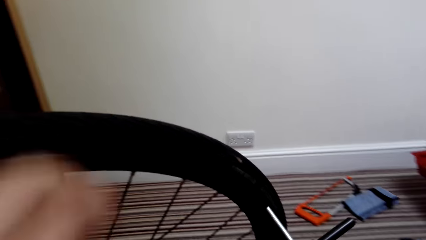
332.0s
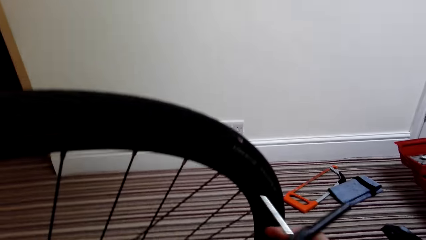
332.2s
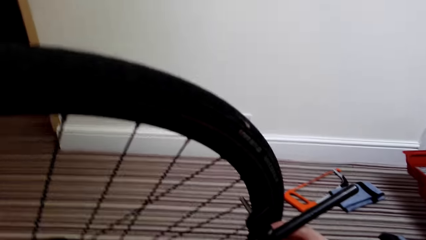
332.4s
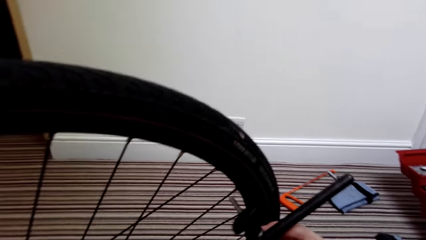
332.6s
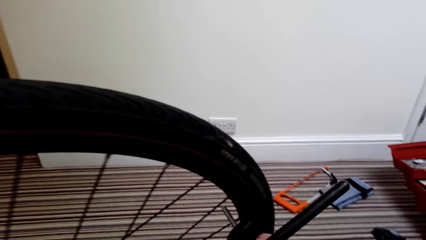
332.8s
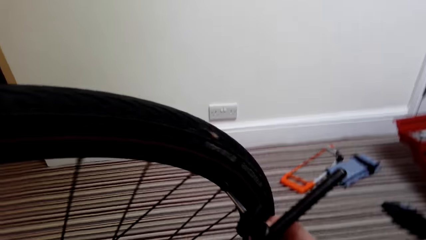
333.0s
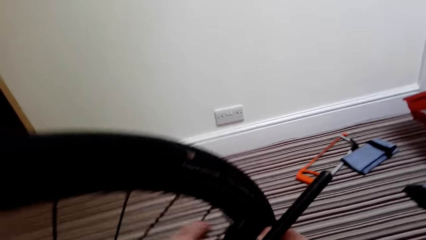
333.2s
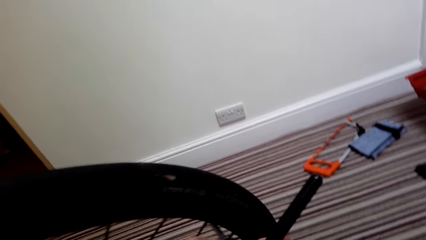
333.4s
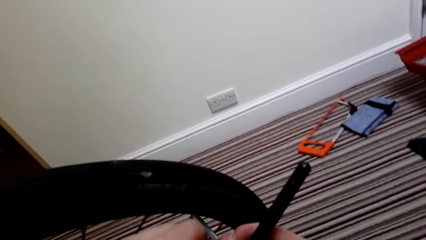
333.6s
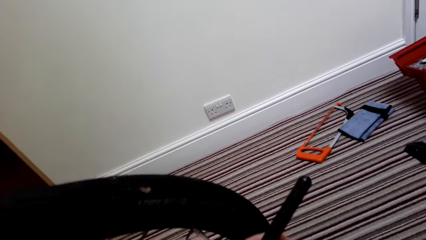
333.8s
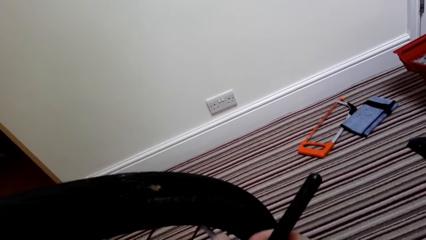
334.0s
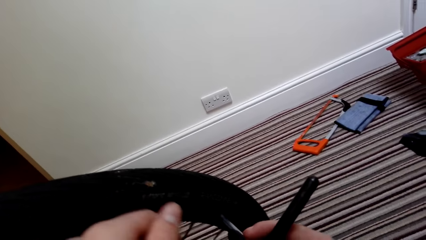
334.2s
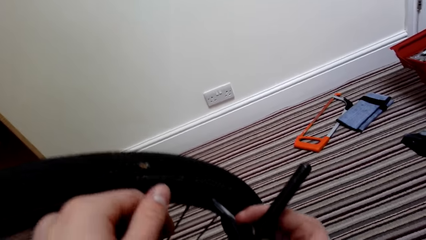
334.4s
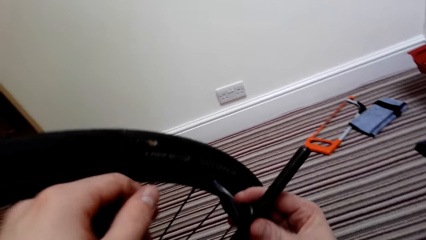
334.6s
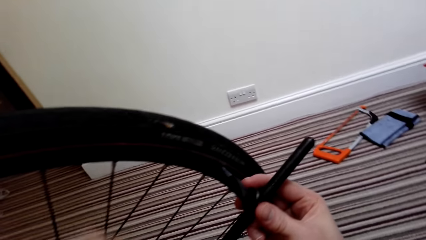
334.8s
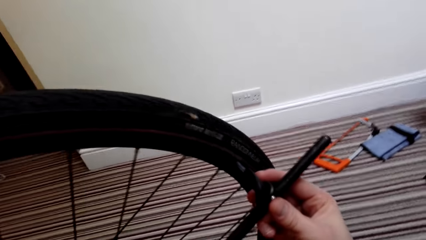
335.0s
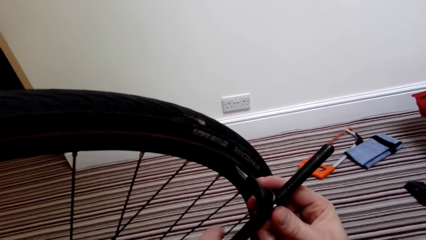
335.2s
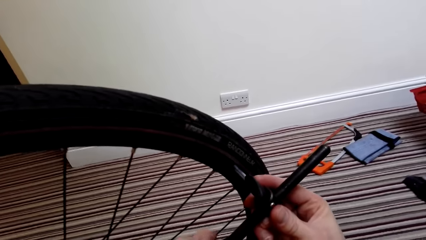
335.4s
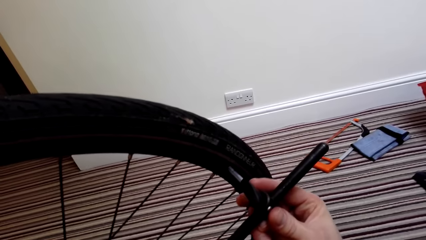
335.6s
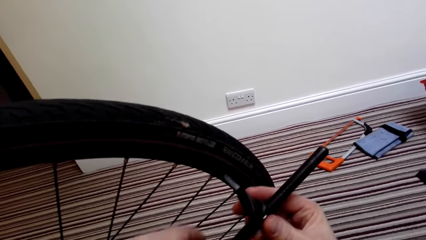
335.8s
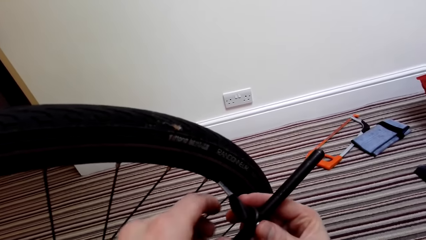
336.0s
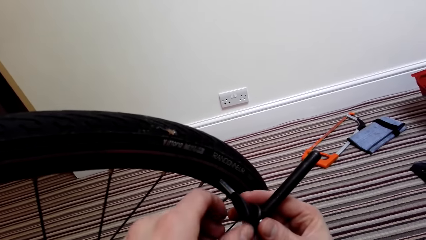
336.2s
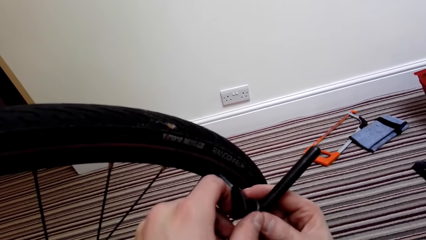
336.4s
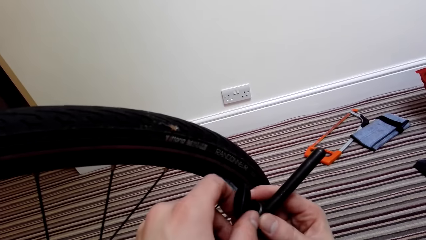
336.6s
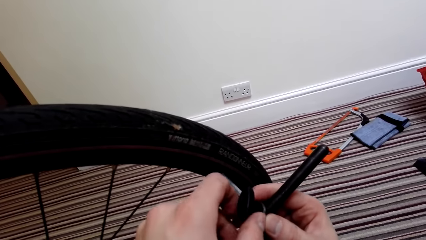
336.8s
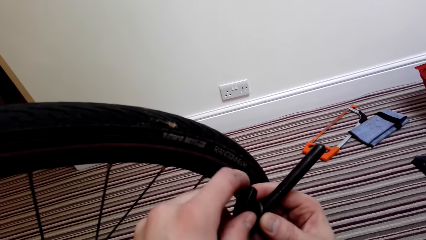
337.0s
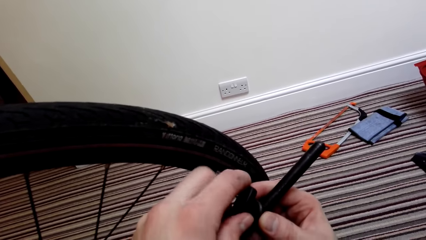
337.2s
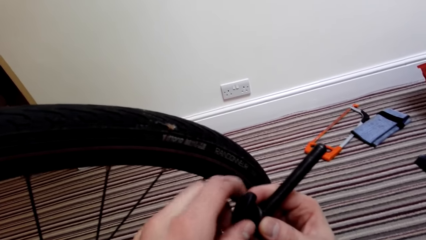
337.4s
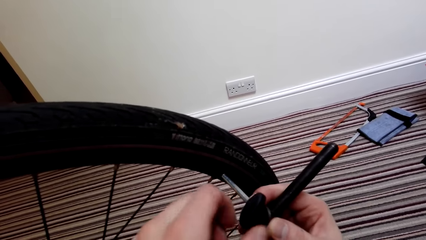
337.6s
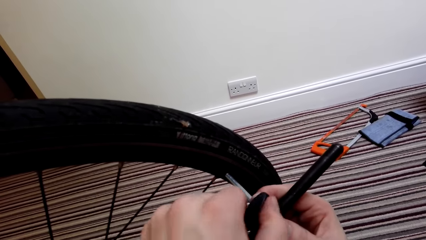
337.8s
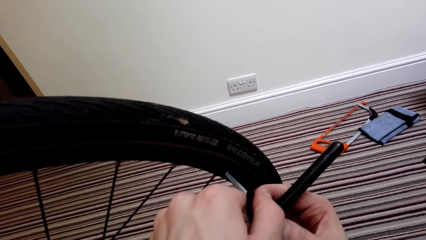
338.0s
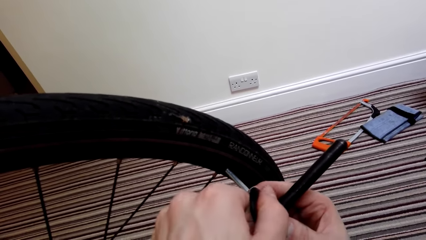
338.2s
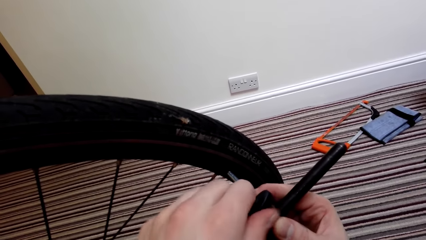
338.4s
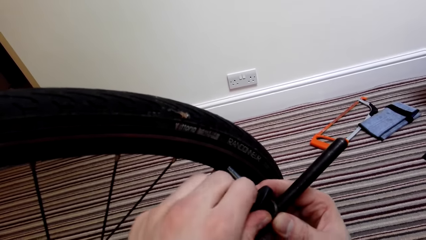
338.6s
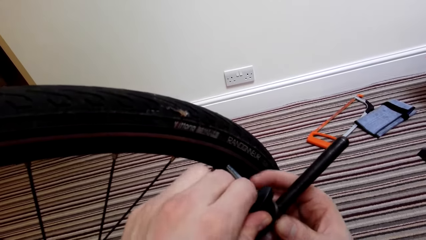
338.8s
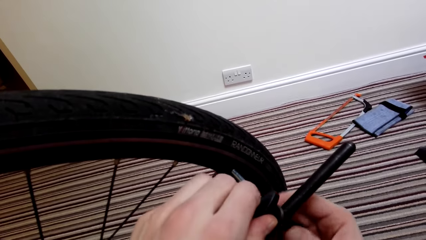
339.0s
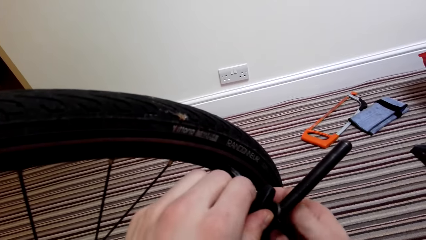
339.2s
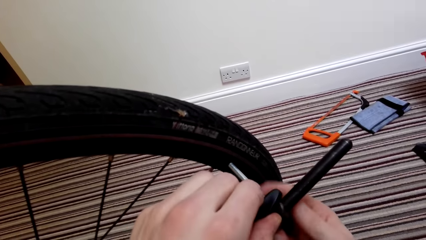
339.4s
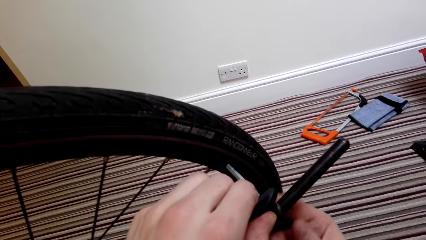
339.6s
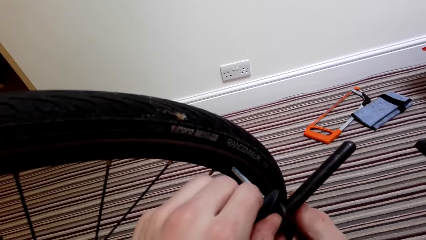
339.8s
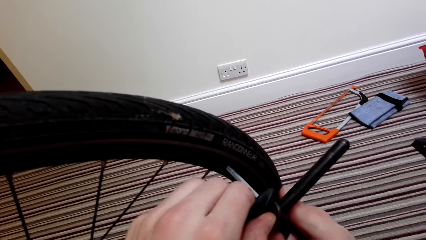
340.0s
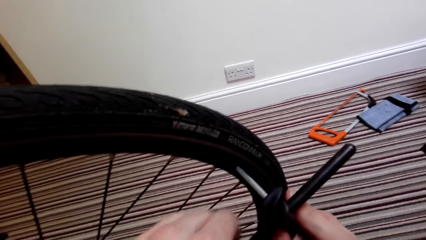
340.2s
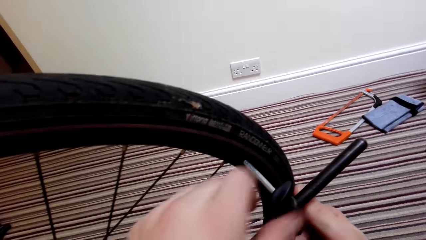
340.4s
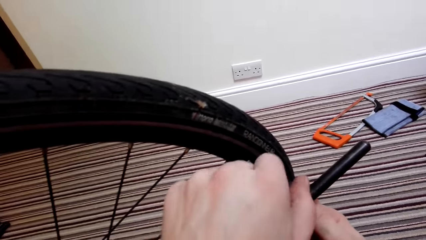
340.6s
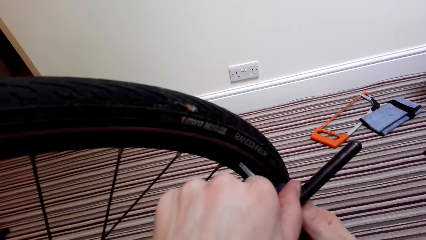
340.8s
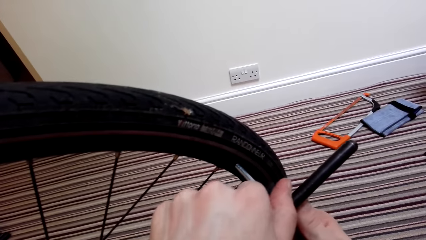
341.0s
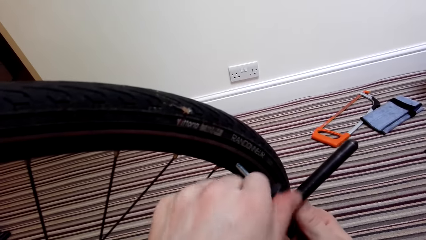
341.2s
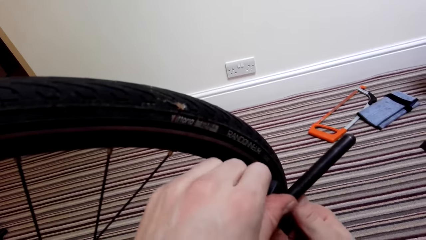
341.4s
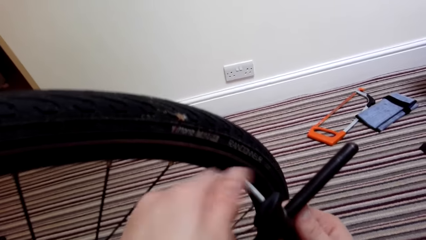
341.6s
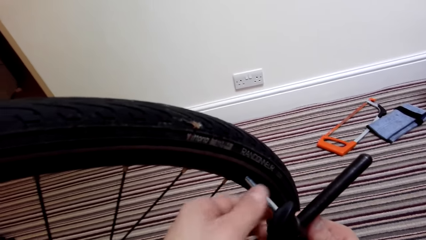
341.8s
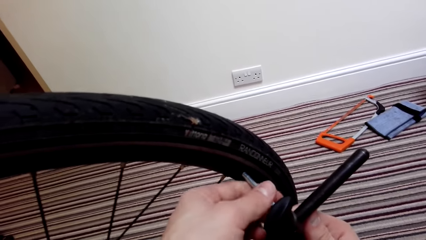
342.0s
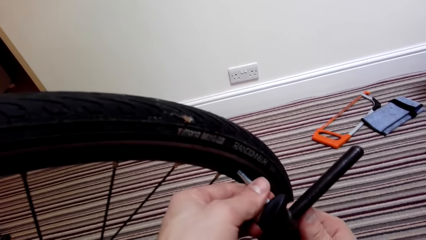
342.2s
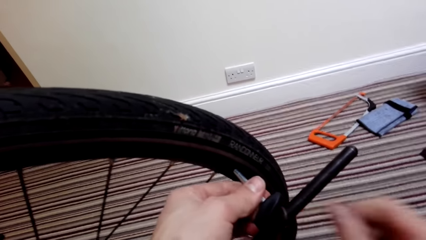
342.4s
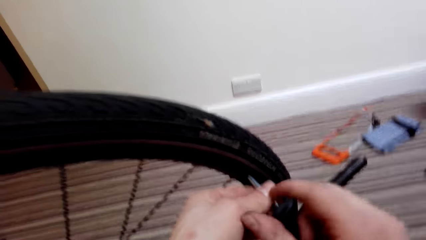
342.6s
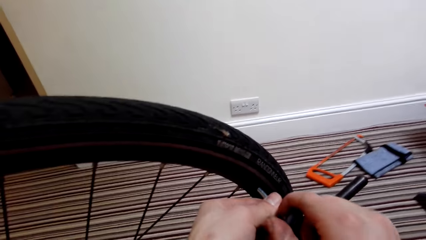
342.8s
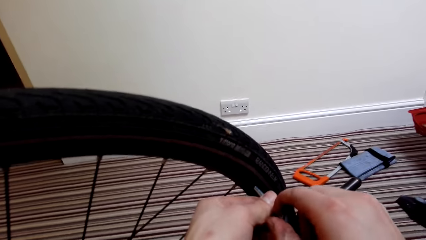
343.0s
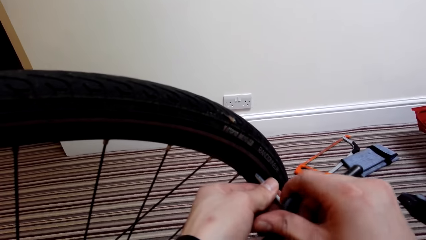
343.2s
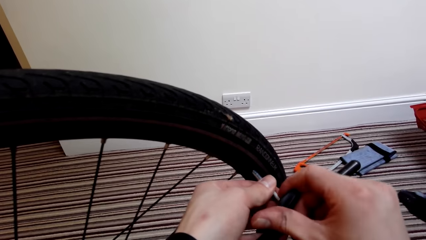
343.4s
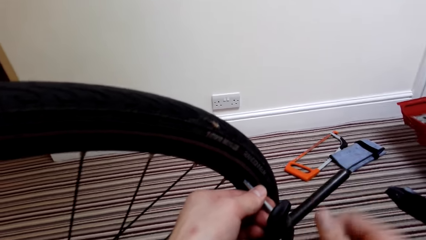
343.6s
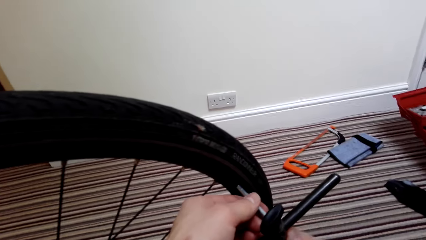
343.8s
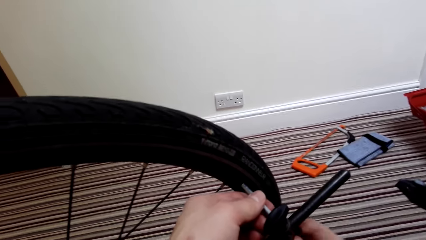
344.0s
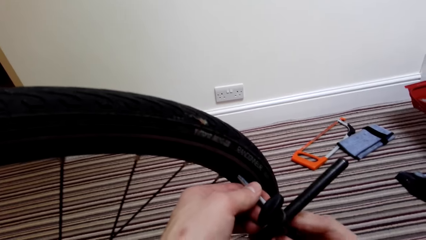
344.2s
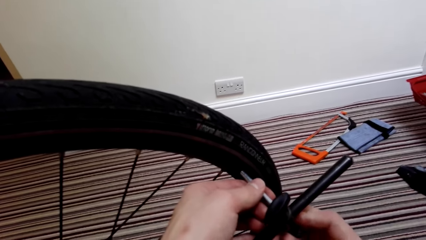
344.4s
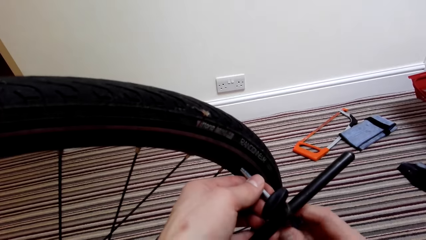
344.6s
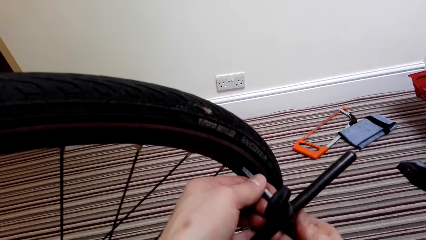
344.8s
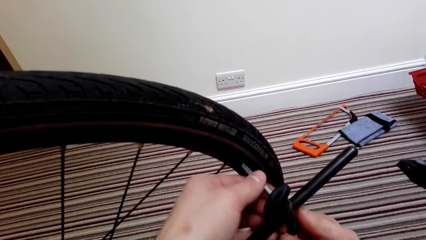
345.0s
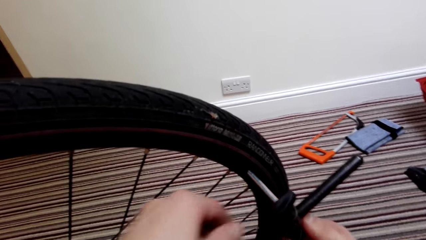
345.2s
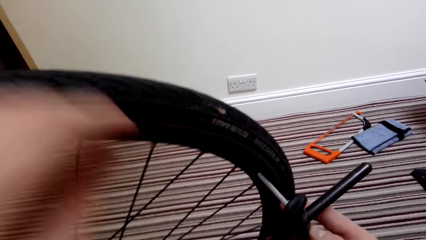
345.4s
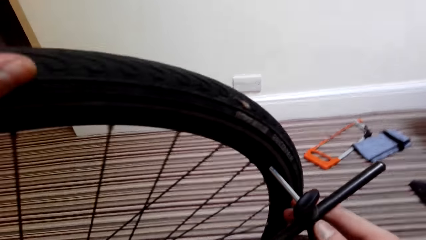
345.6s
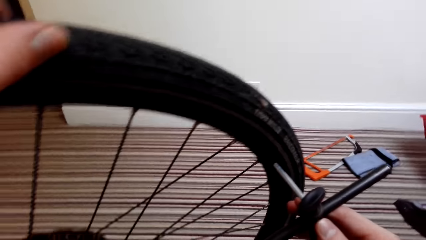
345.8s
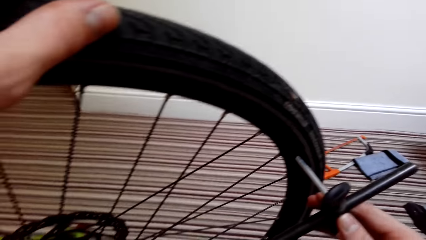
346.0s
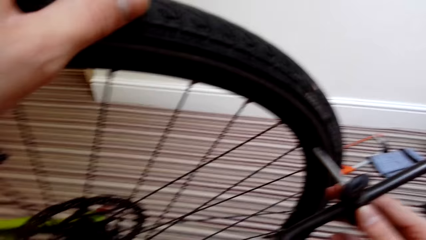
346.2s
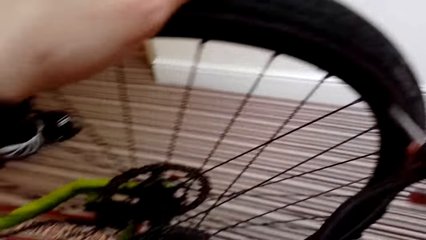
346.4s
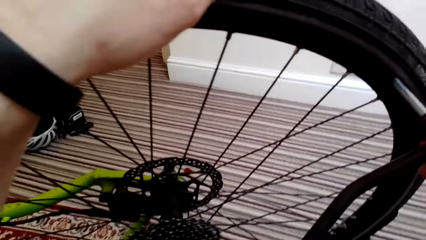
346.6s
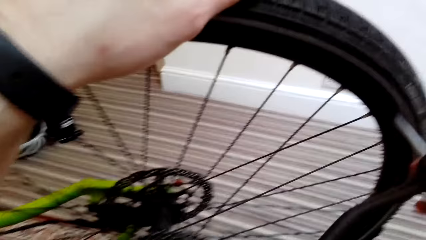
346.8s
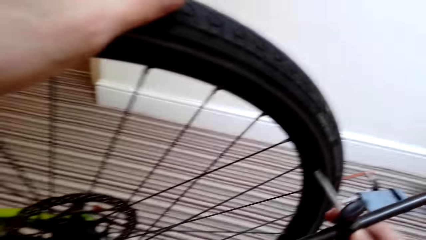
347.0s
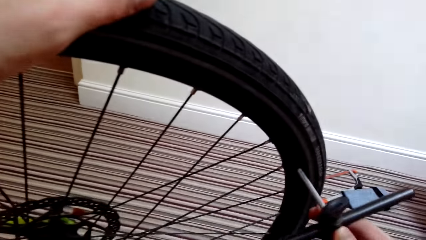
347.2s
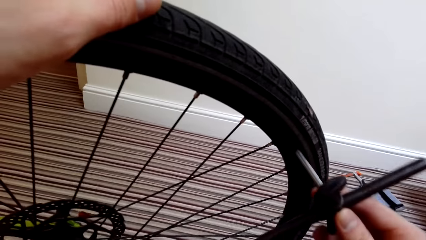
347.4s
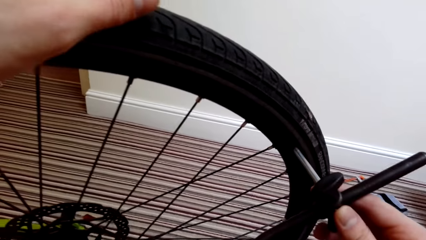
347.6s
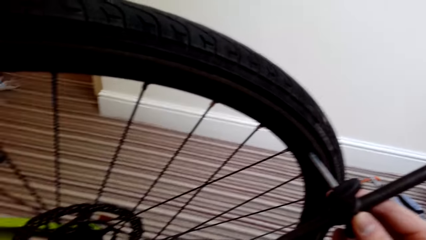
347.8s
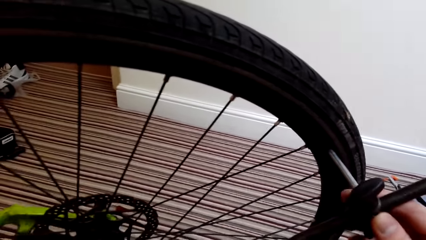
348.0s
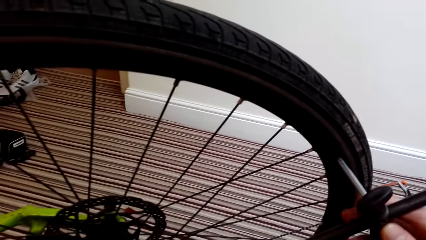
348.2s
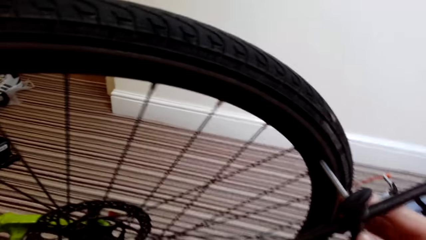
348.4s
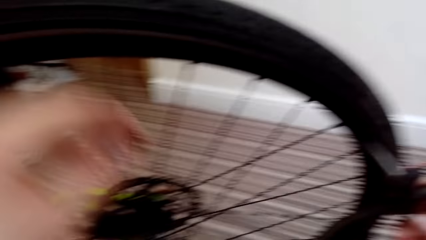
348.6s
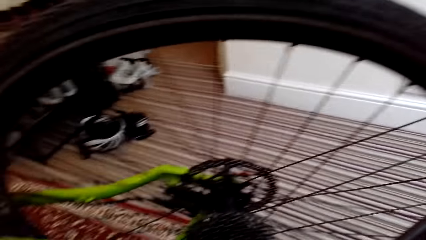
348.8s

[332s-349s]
The camera wearer adjusts the inflator. They place a hand on the tire. They operate the bicycle tire with the inflator.
